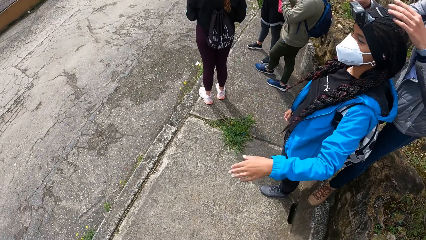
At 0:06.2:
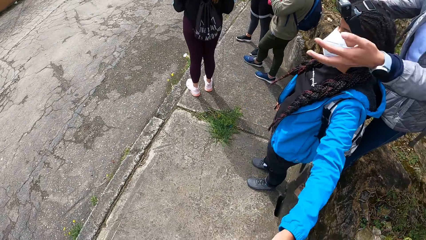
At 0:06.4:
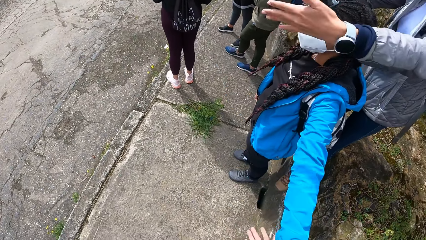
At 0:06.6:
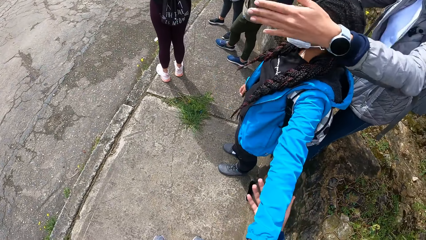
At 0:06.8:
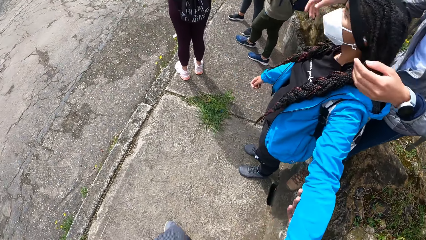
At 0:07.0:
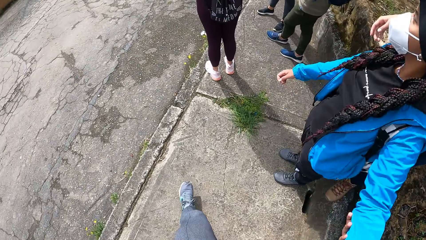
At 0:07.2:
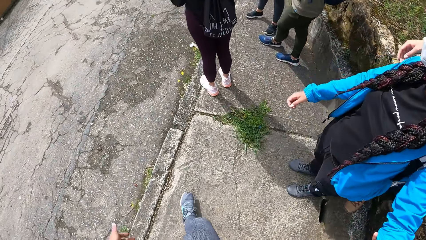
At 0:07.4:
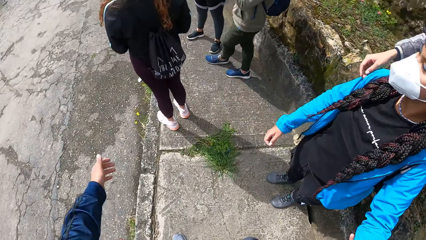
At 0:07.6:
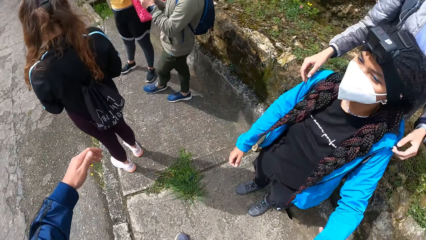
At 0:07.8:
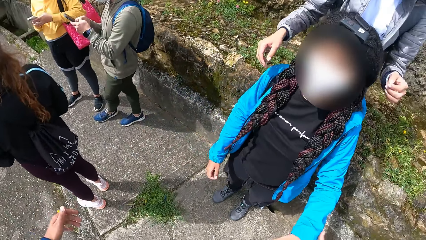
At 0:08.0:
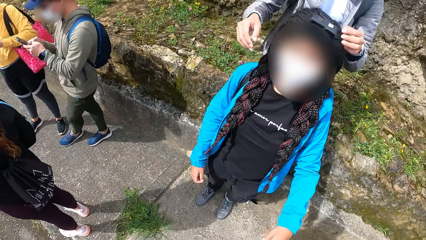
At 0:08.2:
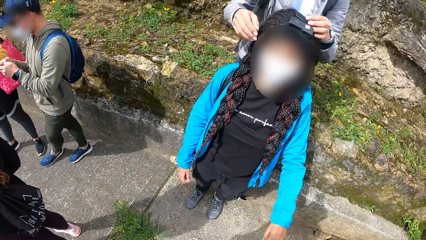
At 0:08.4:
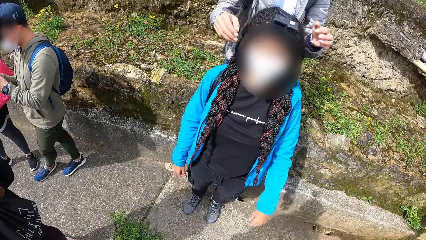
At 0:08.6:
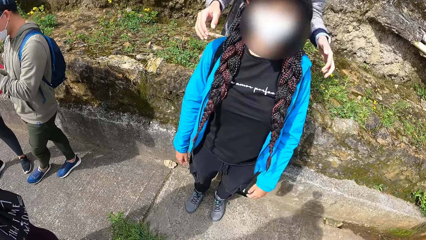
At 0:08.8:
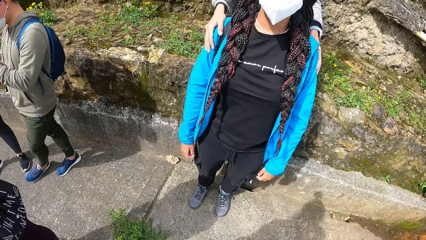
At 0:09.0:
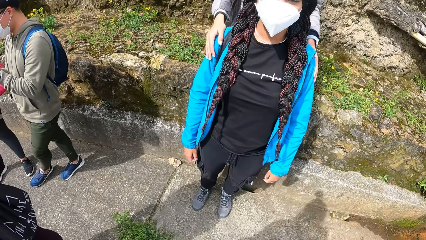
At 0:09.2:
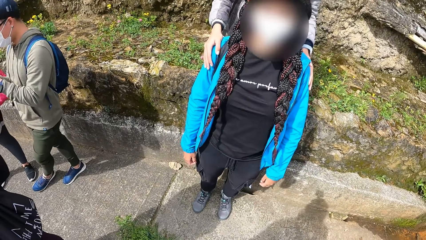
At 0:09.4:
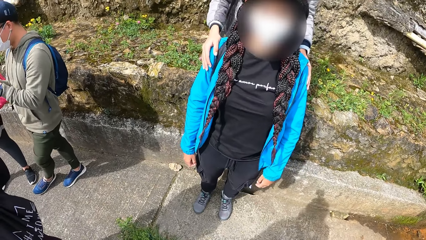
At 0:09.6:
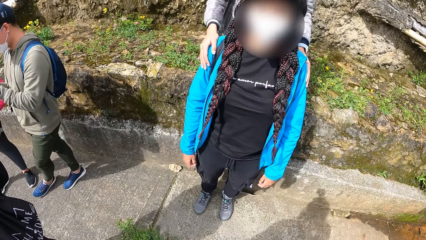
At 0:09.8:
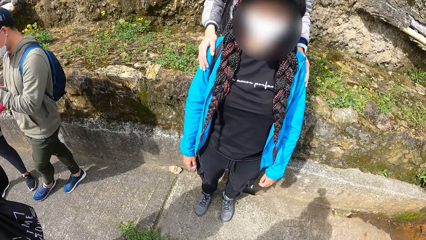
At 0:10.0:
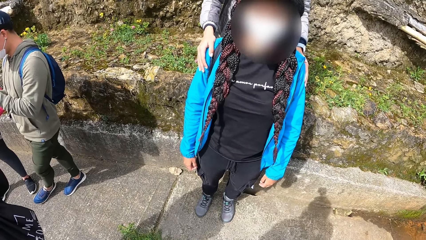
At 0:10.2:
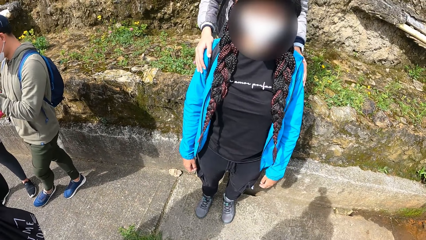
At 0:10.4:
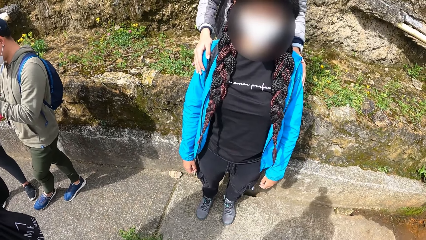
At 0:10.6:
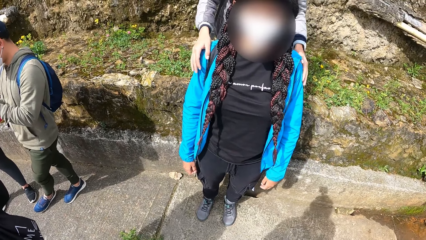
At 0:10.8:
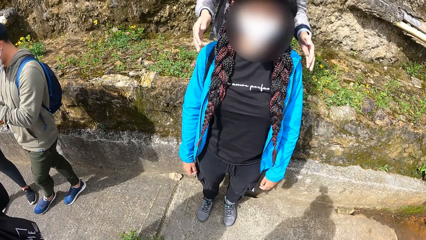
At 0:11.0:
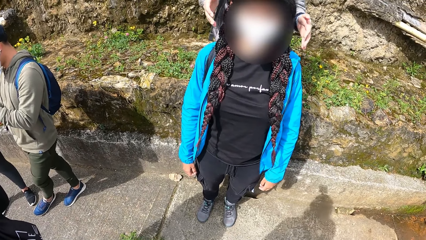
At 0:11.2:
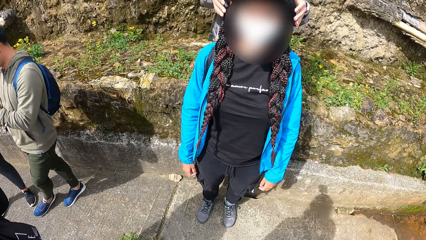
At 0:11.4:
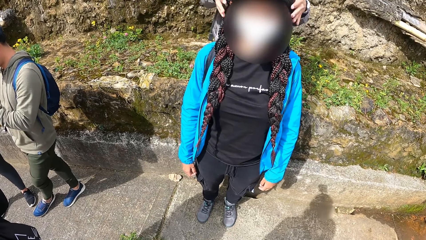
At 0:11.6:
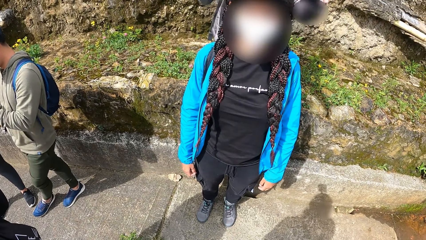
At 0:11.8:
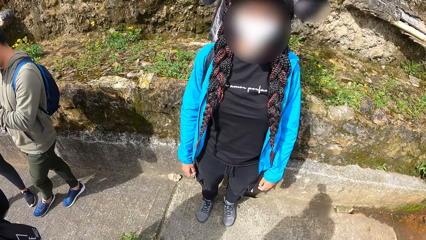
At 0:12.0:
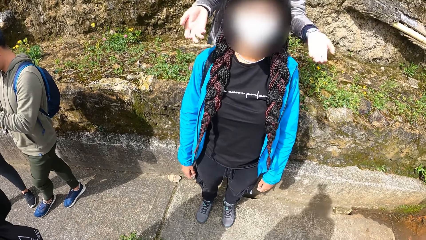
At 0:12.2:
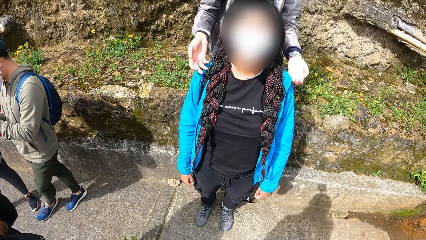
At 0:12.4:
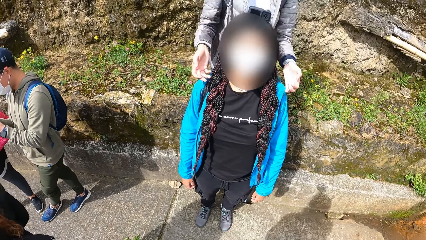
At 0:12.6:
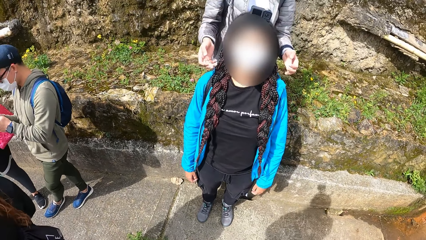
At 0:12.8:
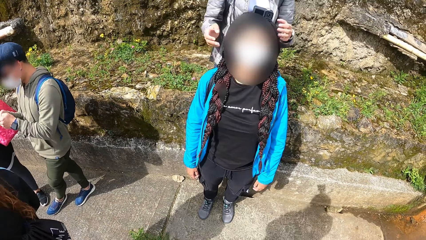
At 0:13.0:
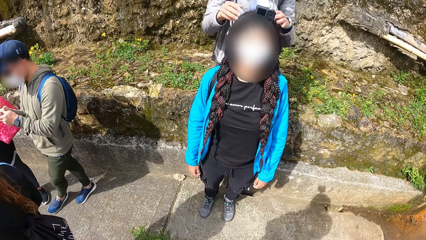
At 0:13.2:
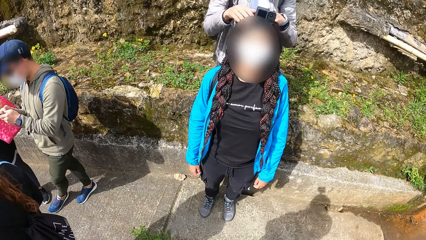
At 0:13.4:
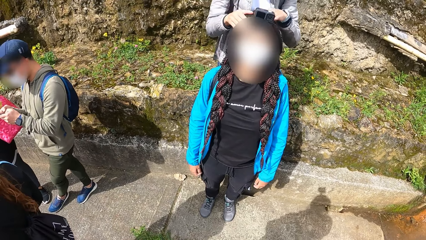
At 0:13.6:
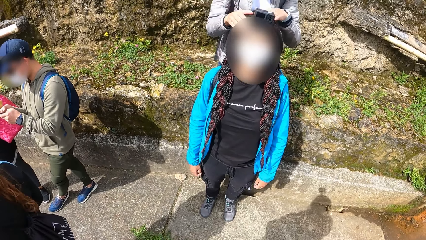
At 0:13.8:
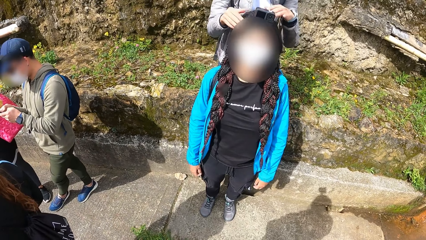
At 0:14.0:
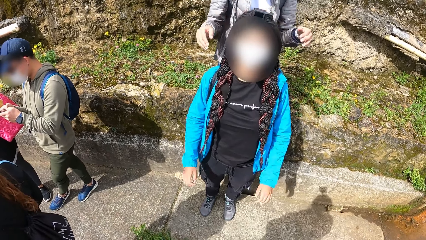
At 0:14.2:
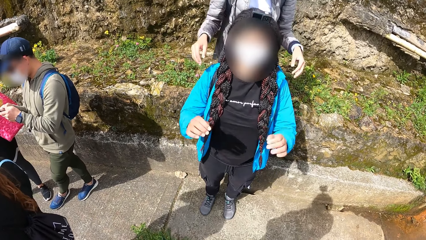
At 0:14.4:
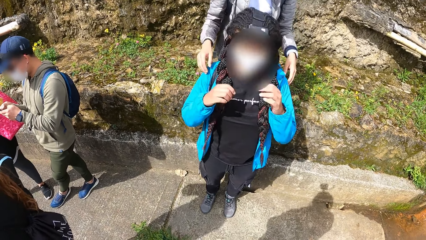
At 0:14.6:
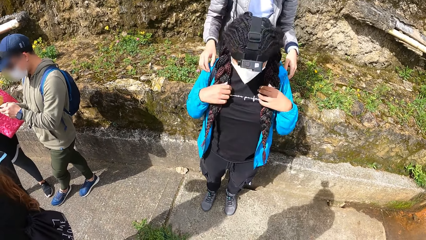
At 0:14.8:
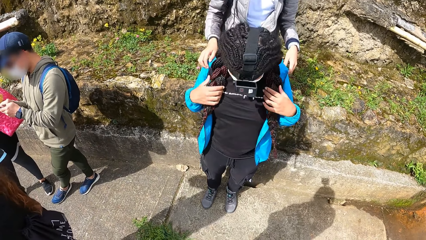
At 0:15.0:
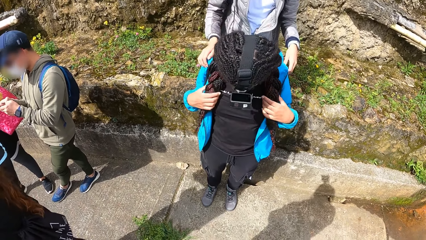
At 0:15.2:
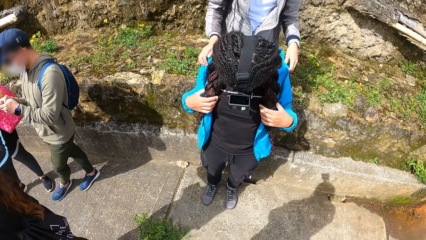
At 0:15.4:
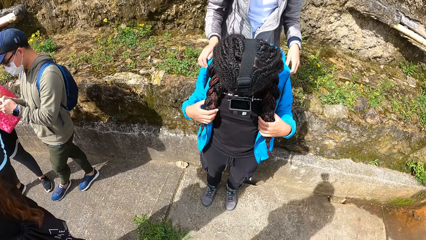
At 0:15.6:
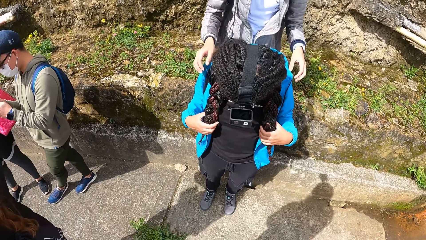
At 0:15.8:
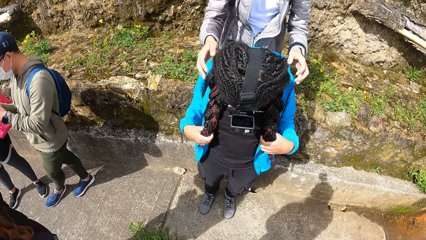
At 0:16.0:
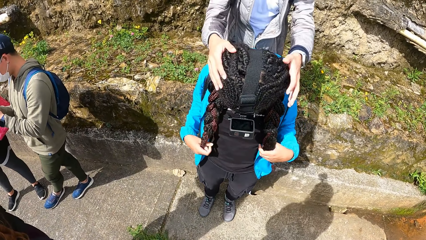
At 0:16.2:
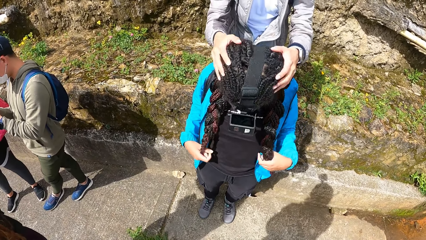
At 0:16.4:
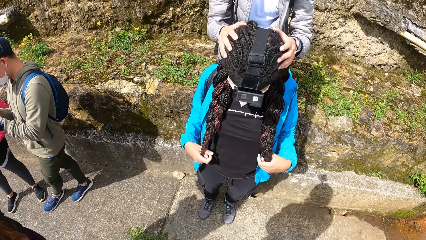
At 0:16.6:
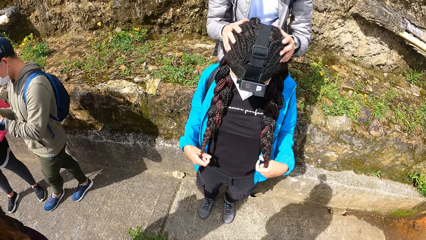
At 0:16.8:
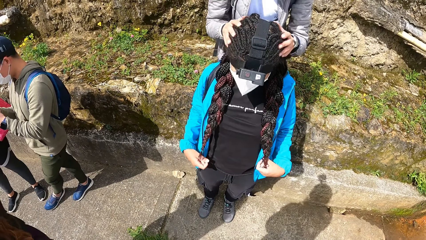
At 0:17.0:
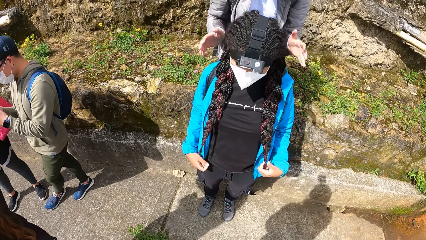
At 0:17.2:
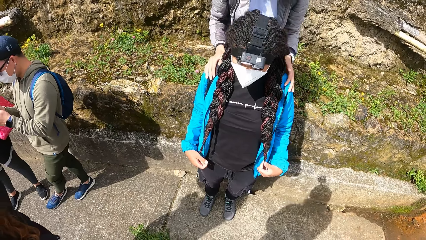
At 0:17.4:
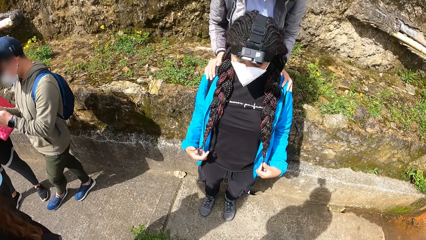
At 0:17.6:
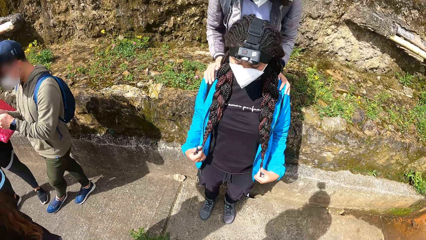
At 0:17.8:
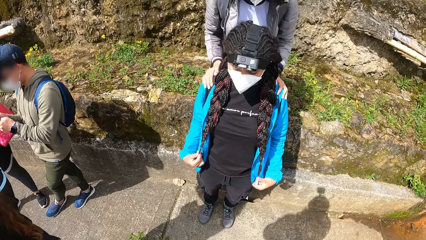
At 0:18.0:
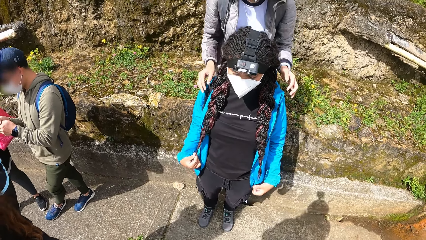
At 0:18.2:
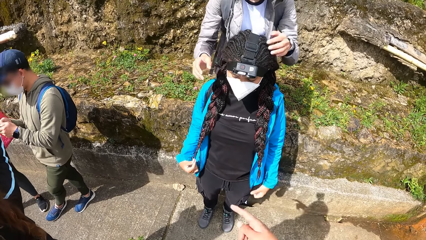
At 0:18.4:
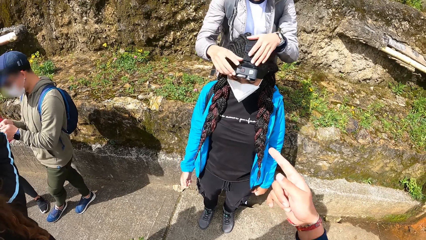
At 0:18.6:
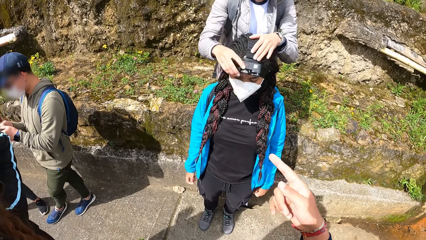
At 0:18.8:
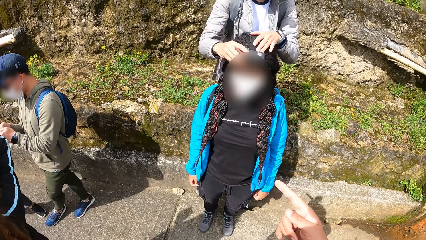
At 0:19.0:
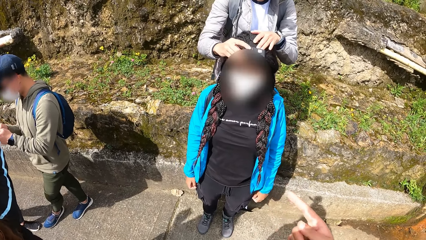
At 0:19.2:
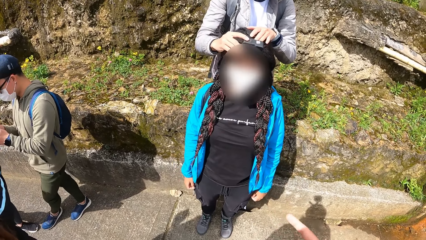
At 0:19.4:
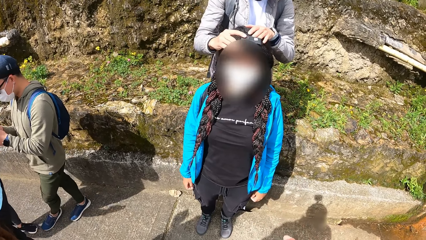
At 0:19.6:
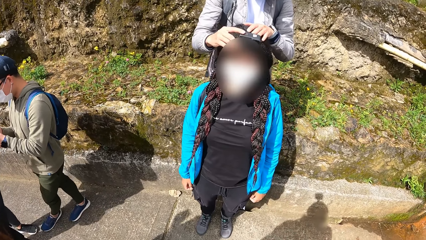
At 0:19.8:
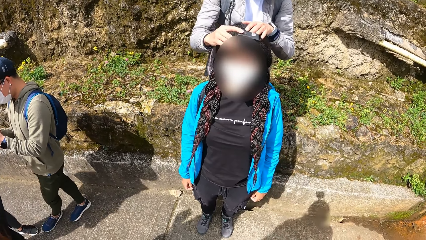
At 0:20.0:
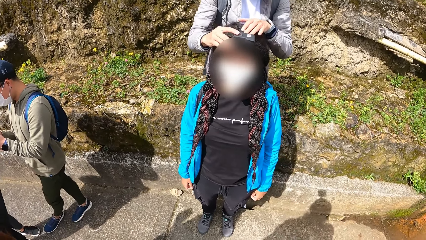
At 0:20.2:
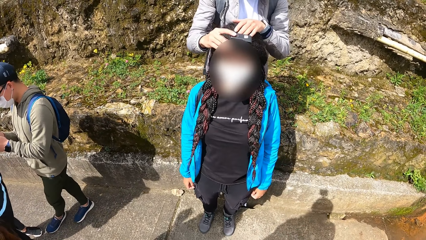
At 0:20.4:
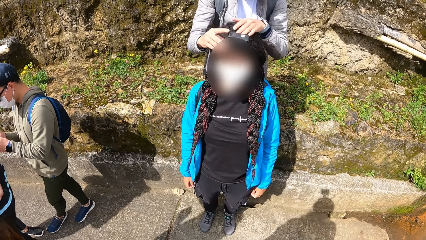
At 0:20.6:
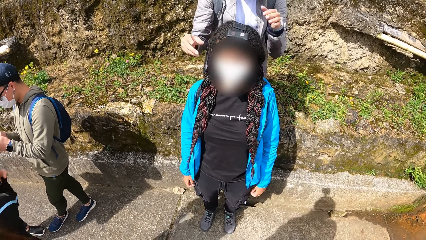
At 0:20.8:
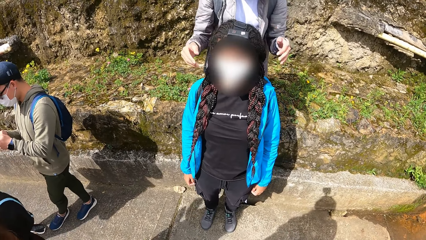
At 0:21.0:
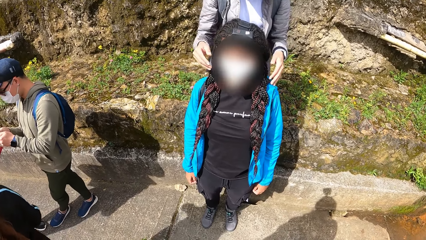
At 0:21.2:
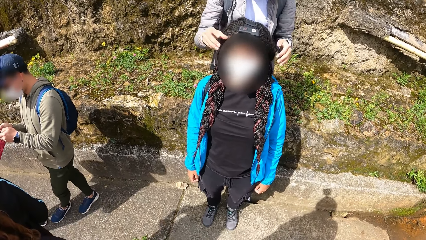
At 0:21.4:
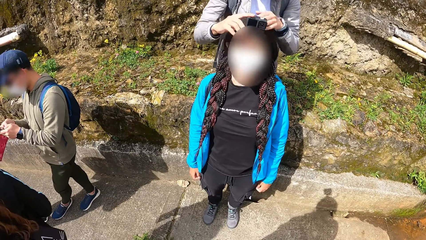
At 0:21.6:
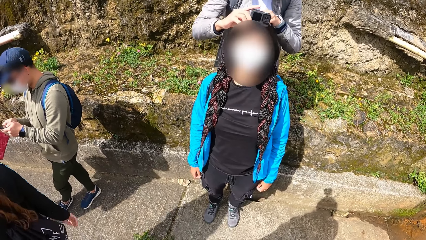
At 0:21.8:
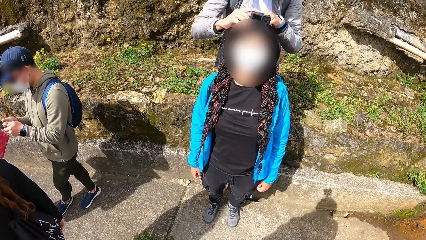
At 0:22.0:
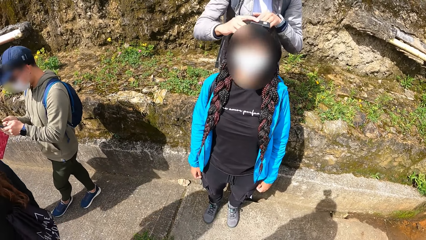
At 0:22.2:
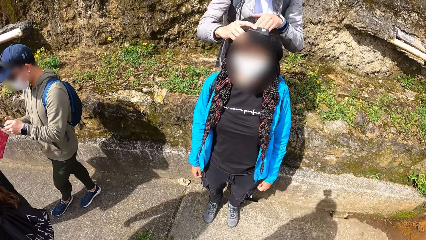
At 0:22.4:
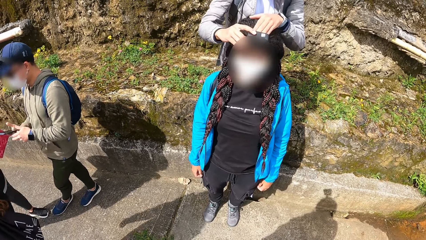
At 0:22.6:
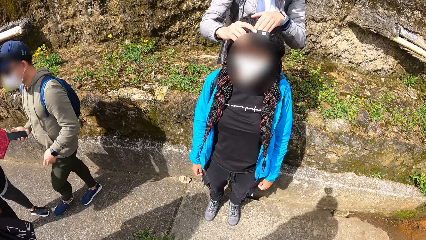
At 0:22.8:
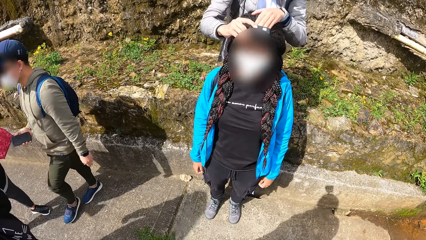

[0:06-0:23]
A woman holds the camera wearer's right hand with her left hand. The camera wearer holds the woman's left hand with his right hand. He walks to the front of the woman. Another woman adjusts a device on the first woman's head with her hands. The other woman puts her hands on the first woman's shoulders. The camera wearer looks at the first woman. The other woman adjusts the device on the first woman's head with her hands. The first woman holds braids with both hands. She touches her hair with her hands. She looks down. The other woman holds the first woman's head. The other woman touches the first woman's head with her hands. She holds the first woman's shoulders with both hands. She adjusts the device on the first woman's head with her hands.
